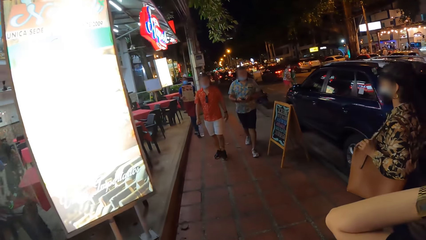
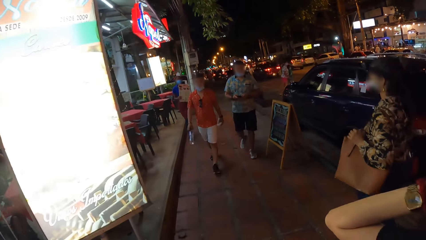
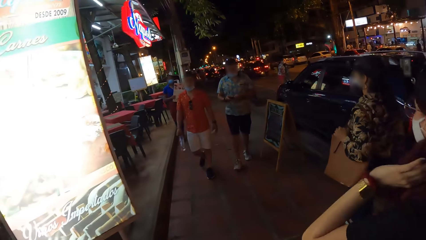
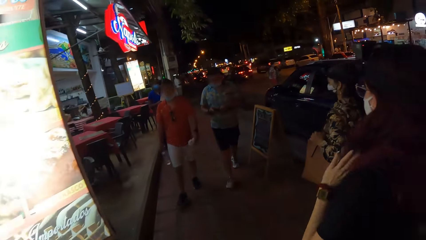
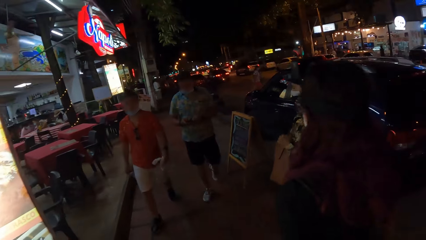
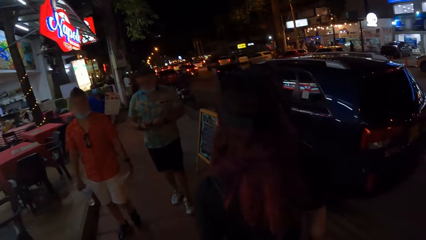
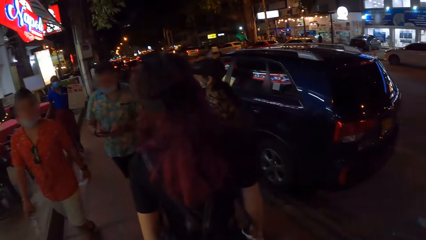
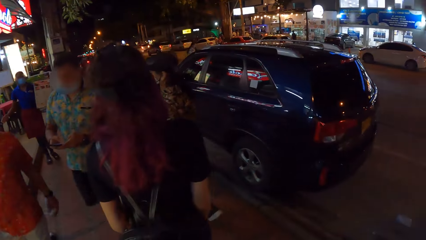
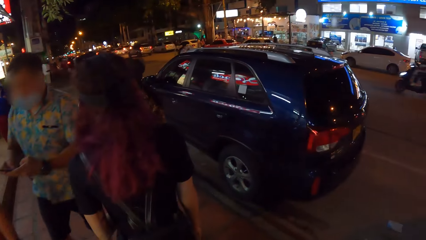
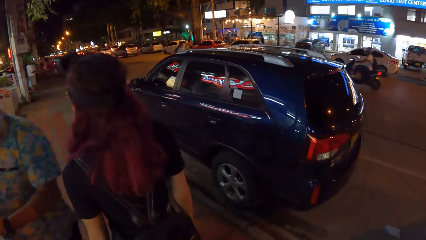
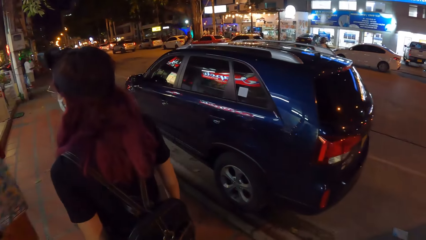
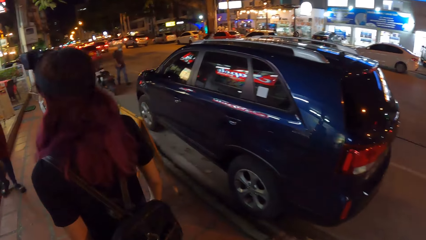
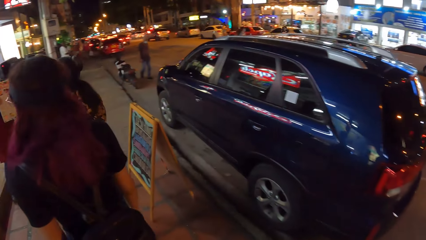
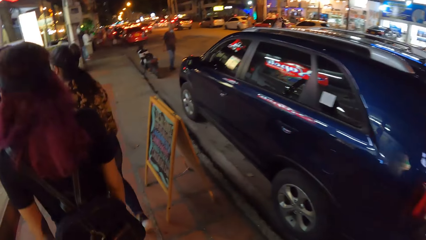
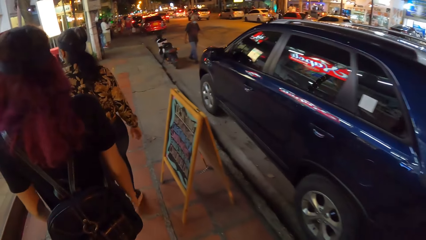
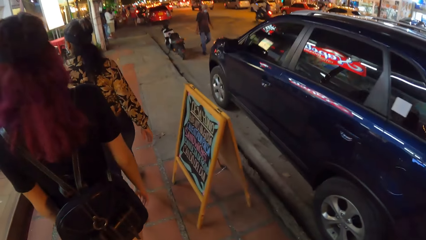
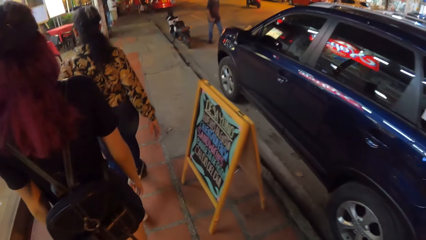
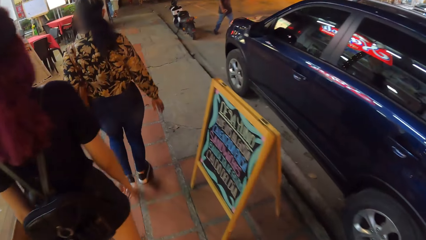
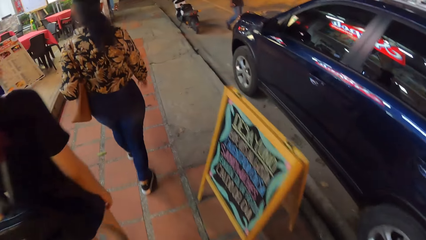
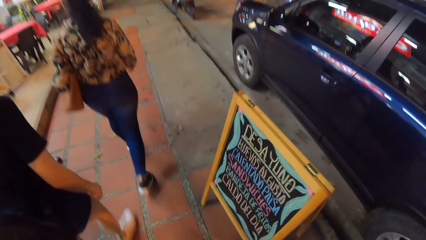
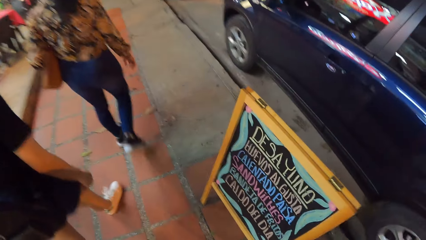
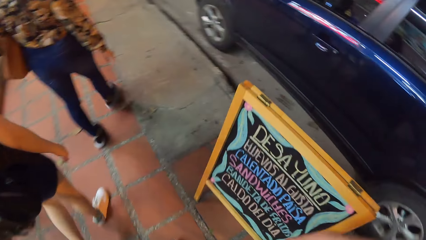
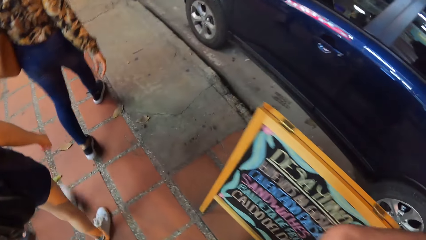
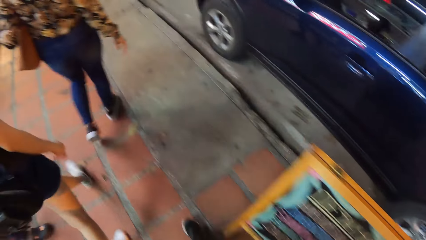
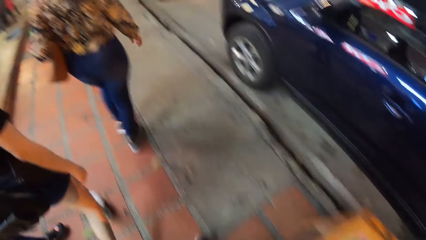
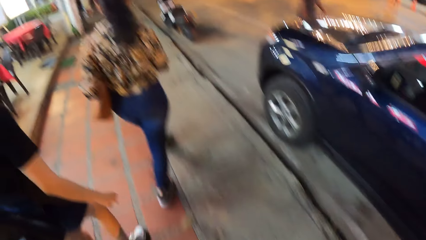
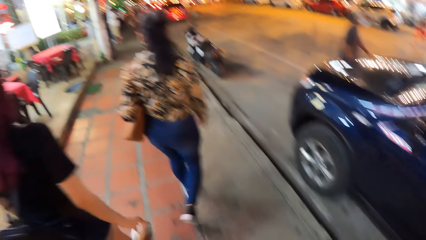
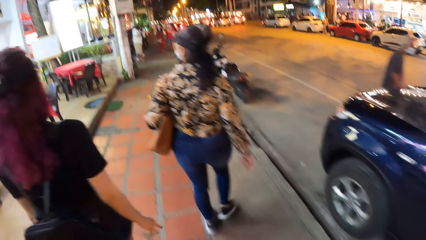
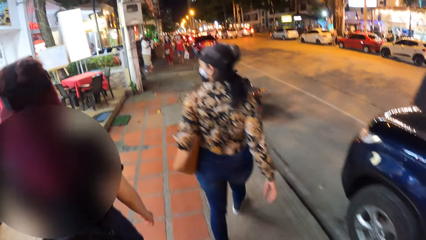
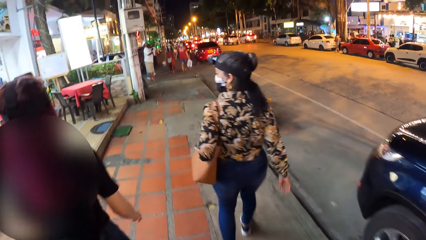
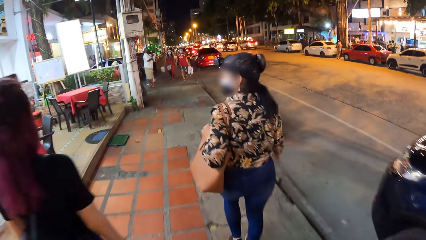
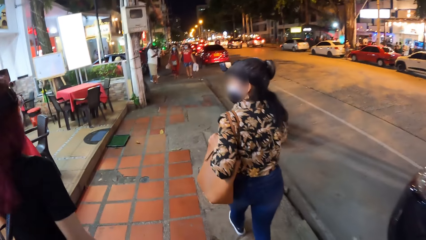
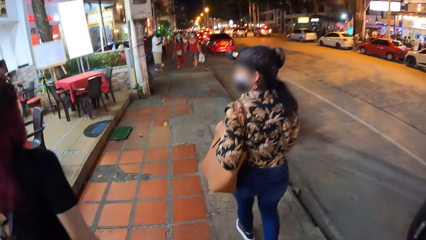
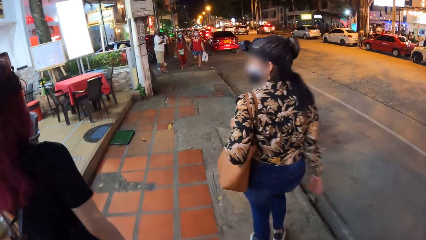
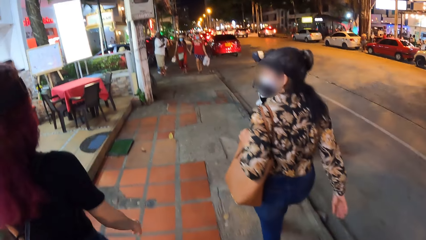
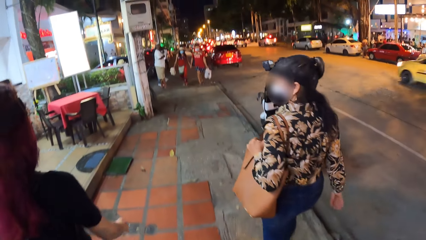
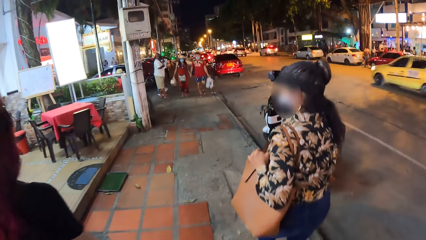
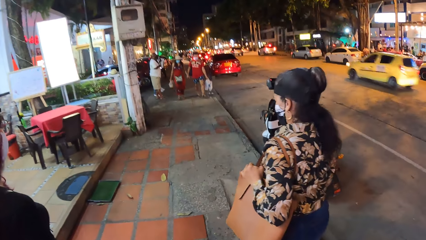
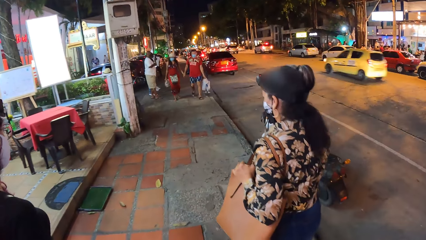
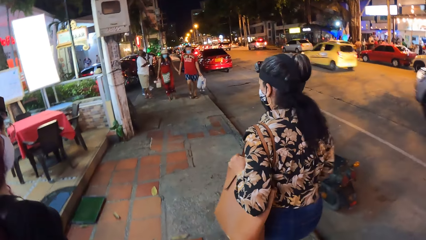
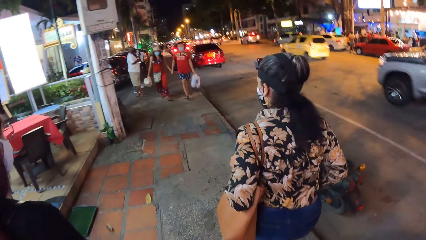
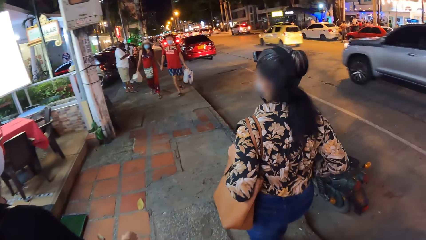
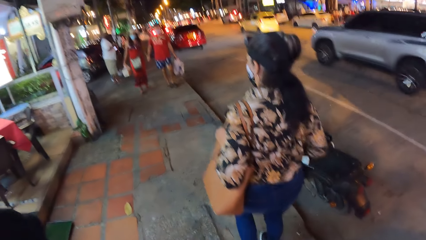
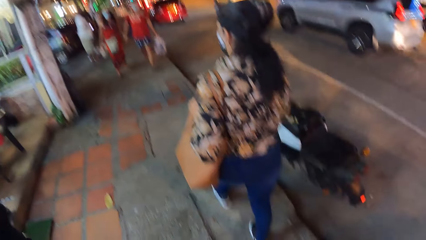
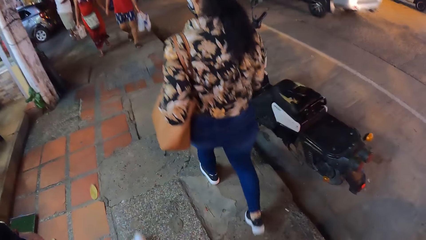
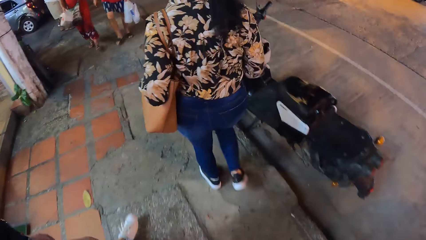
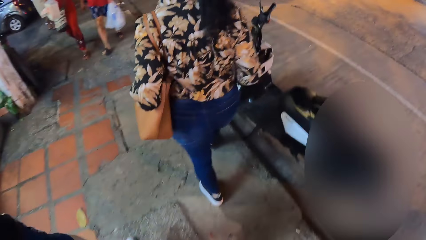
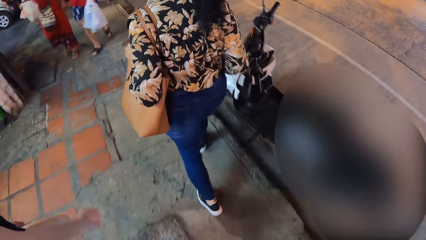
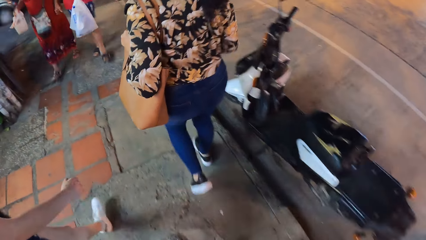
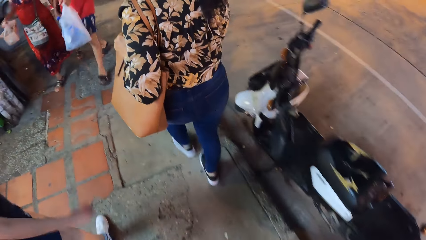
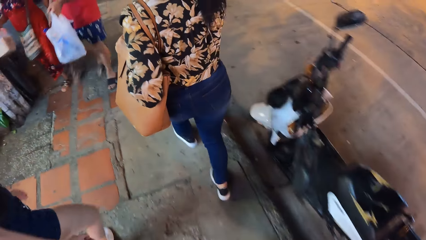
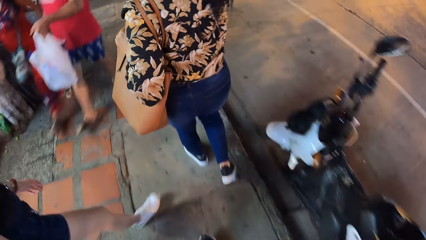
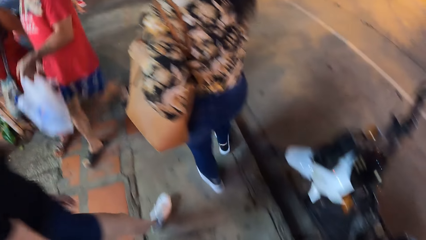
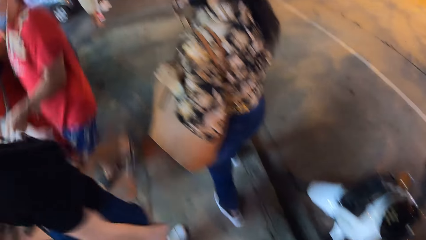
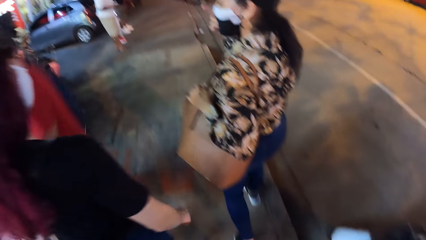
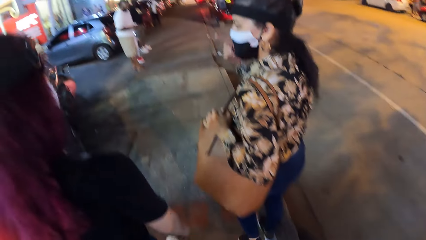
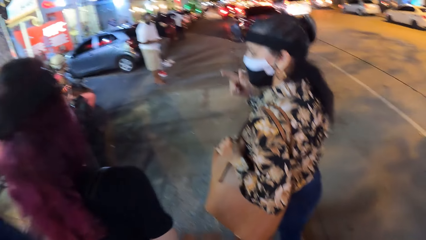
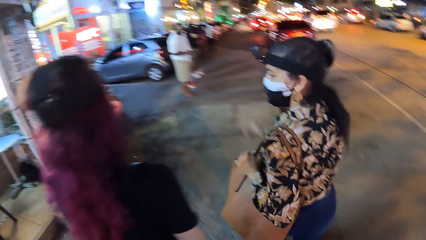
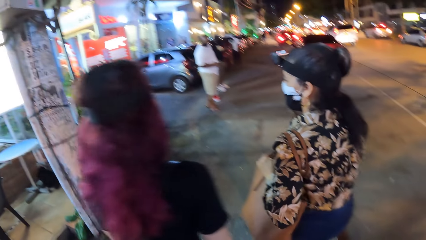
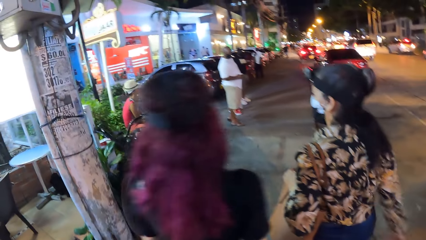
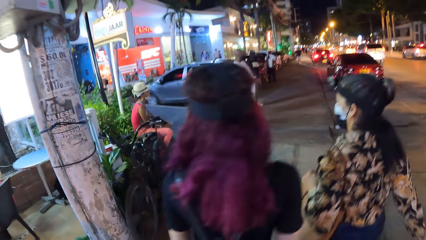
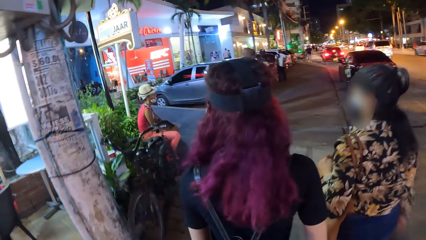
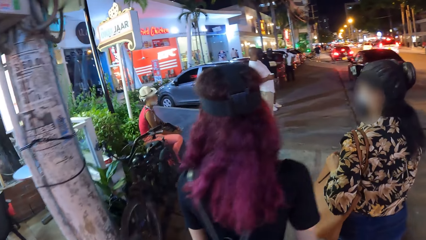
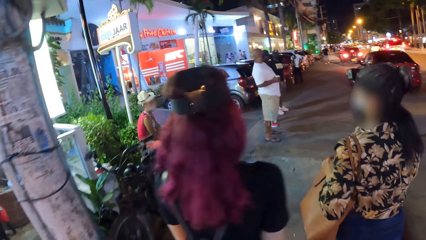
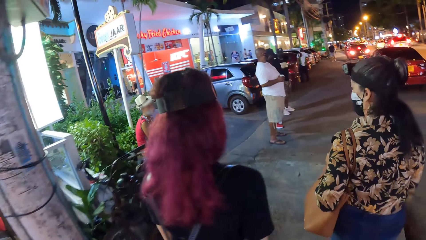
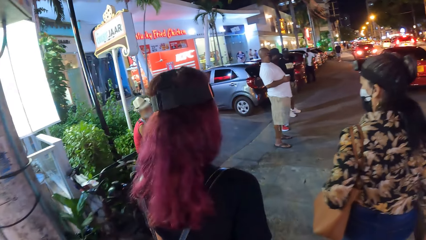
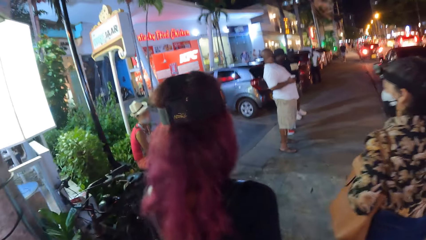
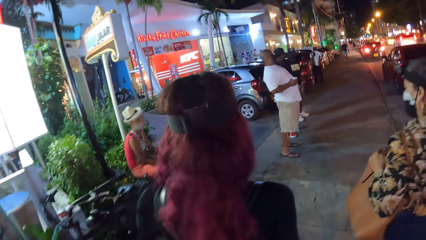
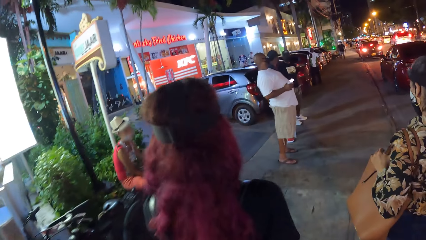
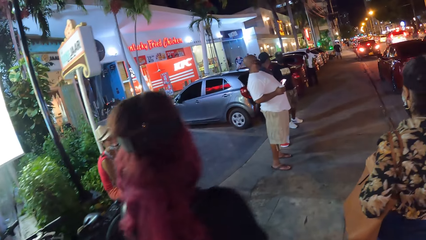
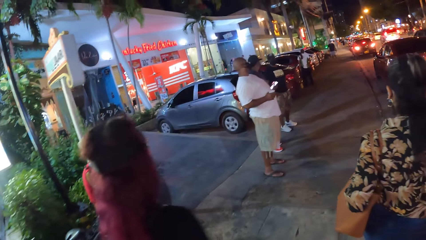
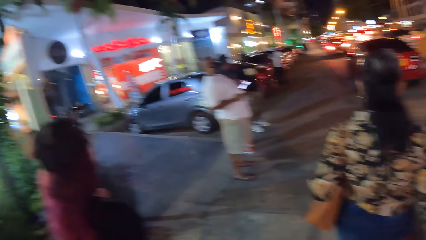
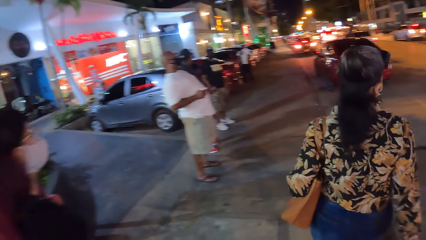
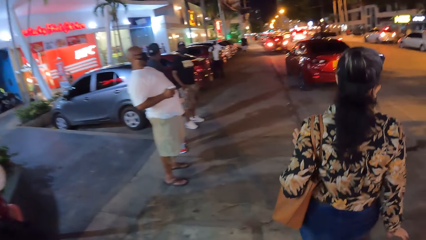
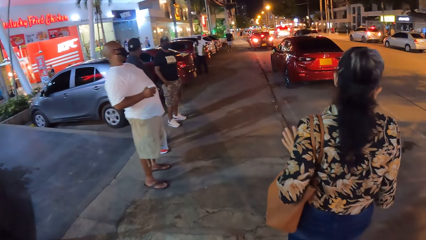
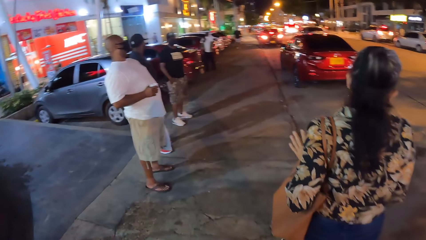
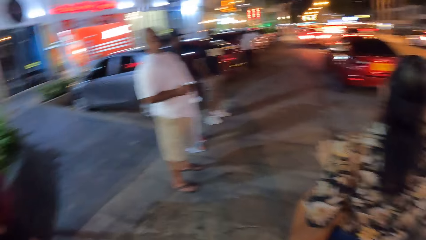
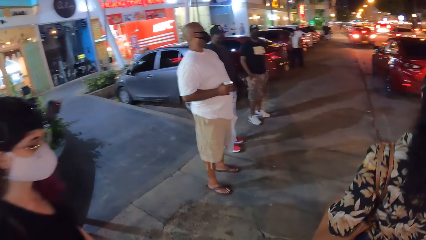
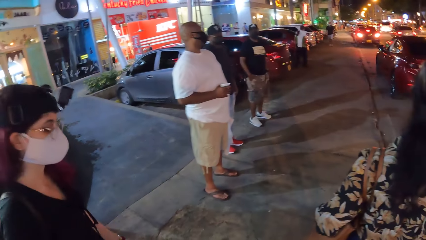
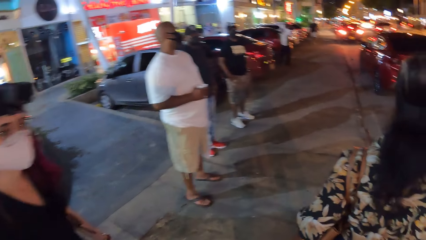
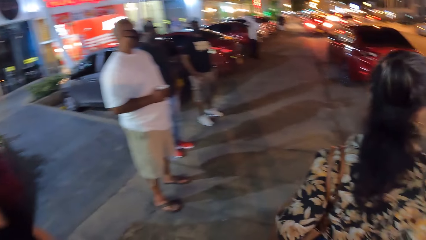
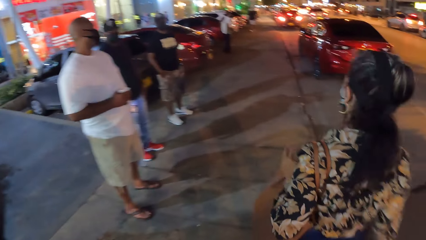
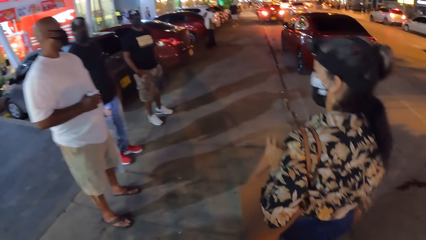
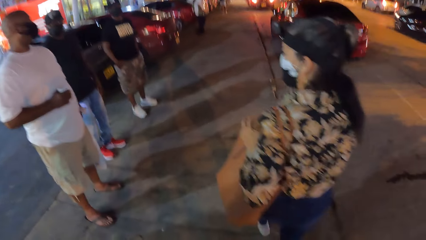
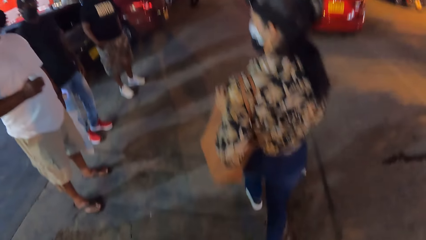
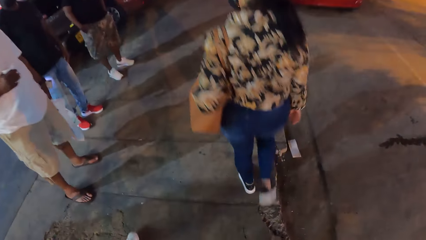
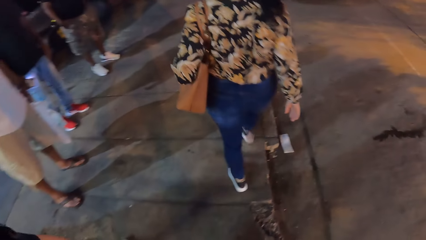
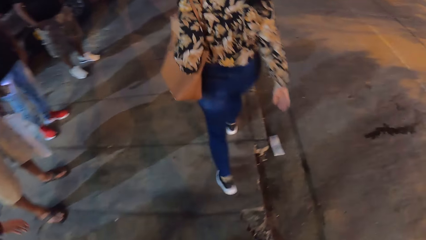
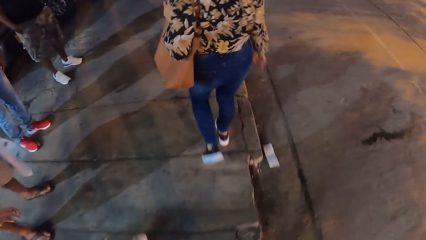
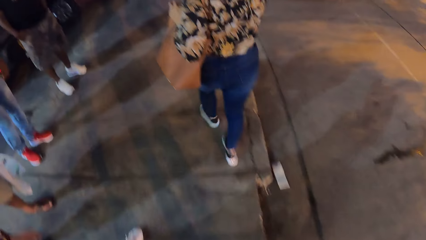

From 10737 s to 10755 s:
The camera wearer walks on the walkway by the street with a woman and another woman.
